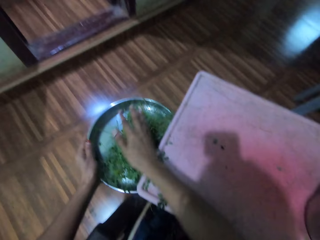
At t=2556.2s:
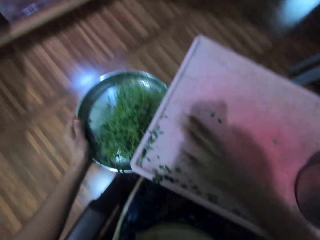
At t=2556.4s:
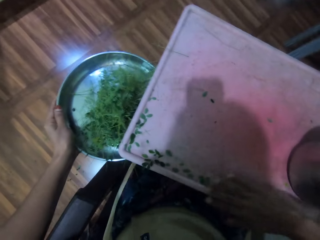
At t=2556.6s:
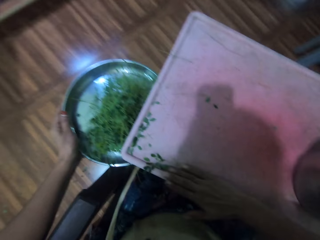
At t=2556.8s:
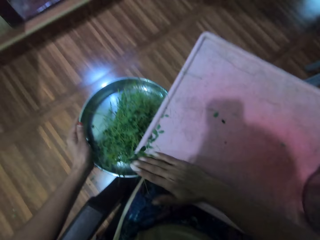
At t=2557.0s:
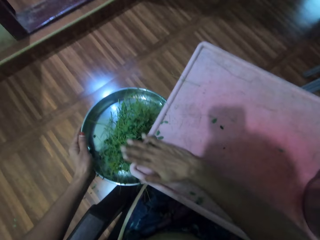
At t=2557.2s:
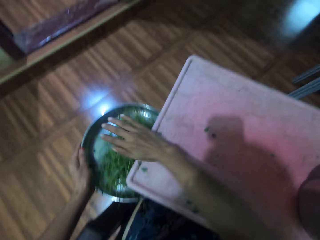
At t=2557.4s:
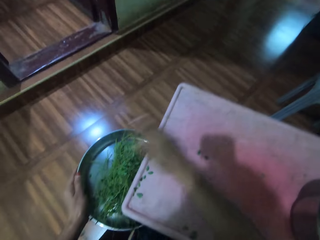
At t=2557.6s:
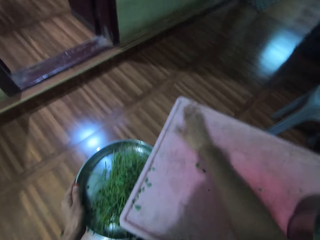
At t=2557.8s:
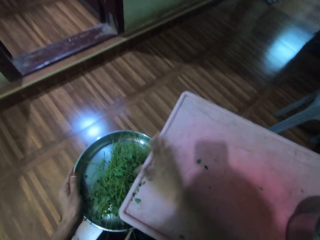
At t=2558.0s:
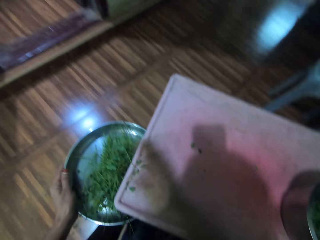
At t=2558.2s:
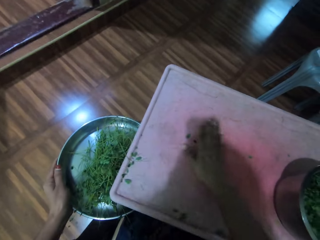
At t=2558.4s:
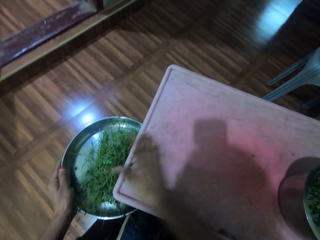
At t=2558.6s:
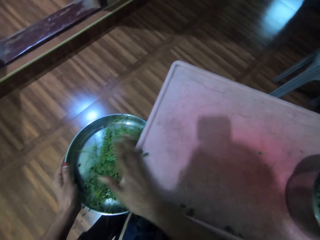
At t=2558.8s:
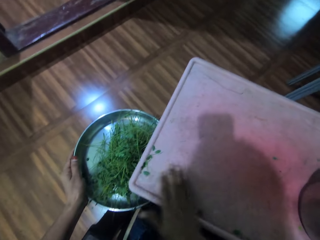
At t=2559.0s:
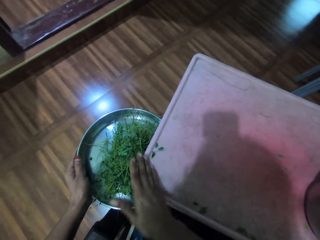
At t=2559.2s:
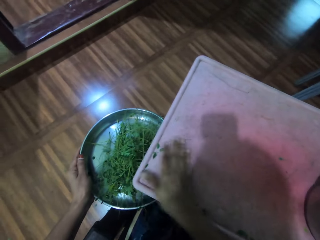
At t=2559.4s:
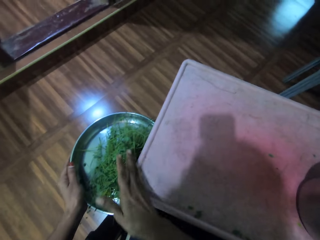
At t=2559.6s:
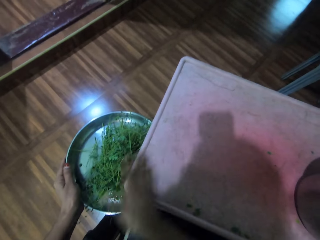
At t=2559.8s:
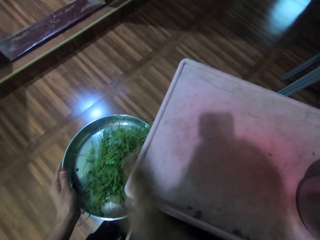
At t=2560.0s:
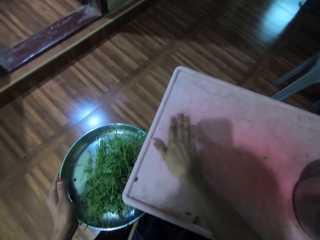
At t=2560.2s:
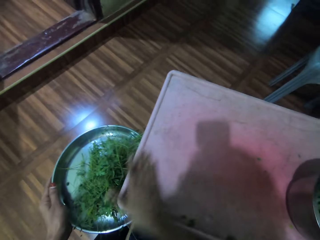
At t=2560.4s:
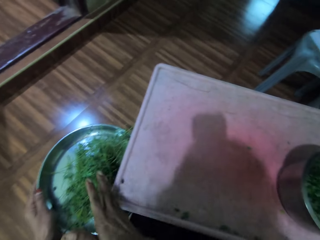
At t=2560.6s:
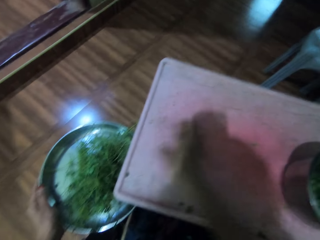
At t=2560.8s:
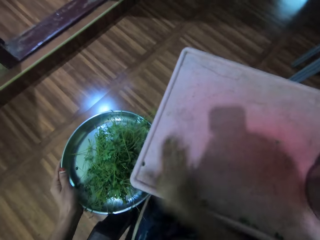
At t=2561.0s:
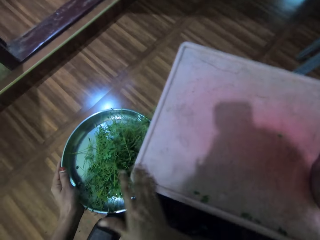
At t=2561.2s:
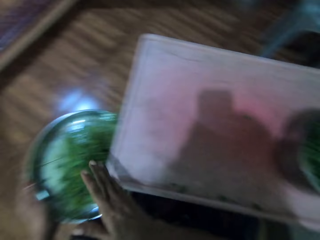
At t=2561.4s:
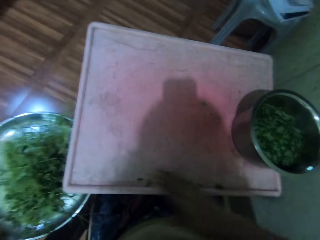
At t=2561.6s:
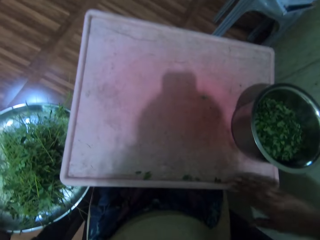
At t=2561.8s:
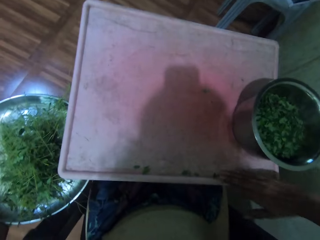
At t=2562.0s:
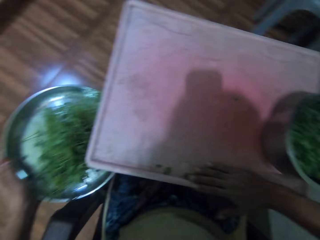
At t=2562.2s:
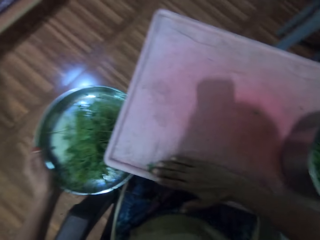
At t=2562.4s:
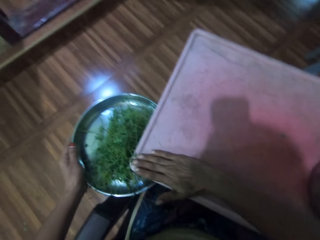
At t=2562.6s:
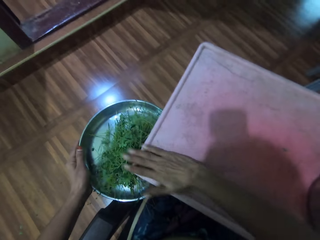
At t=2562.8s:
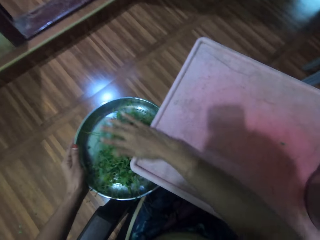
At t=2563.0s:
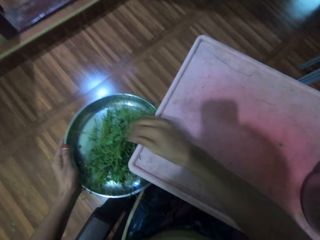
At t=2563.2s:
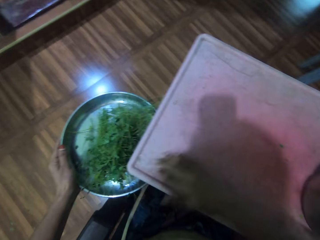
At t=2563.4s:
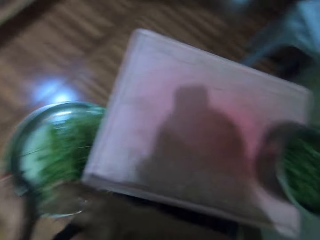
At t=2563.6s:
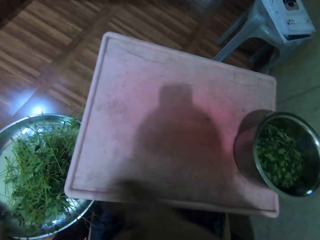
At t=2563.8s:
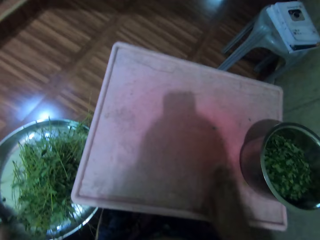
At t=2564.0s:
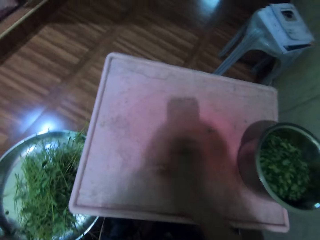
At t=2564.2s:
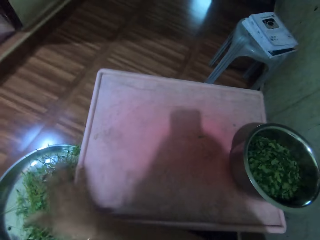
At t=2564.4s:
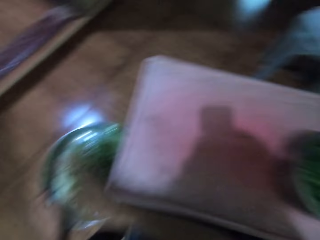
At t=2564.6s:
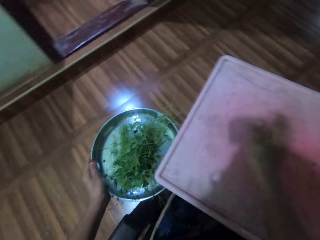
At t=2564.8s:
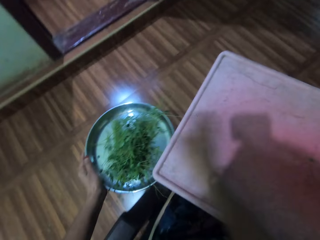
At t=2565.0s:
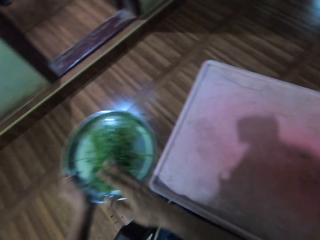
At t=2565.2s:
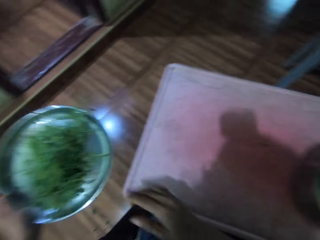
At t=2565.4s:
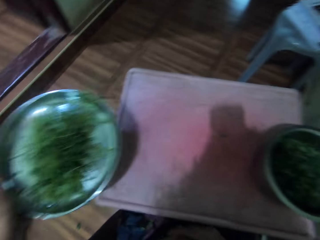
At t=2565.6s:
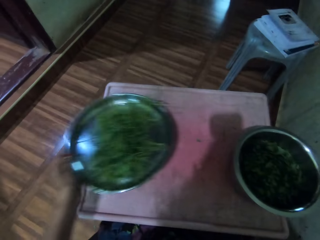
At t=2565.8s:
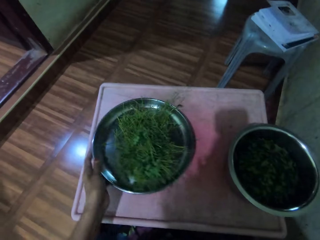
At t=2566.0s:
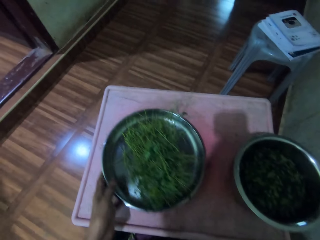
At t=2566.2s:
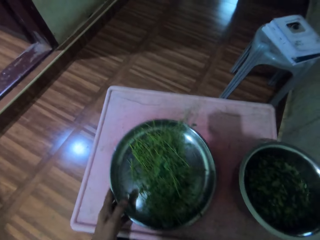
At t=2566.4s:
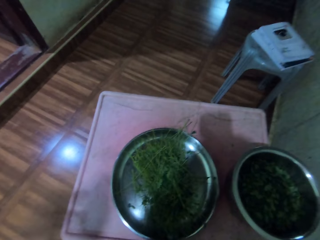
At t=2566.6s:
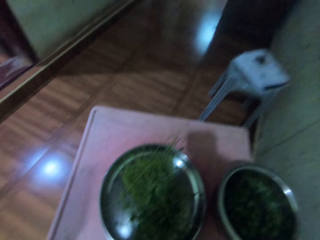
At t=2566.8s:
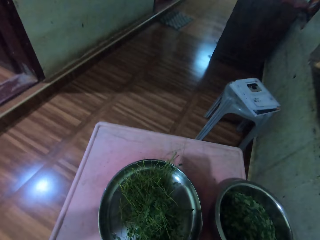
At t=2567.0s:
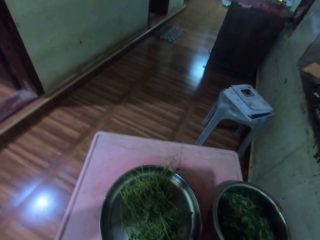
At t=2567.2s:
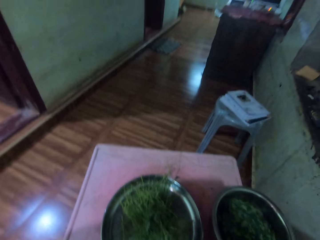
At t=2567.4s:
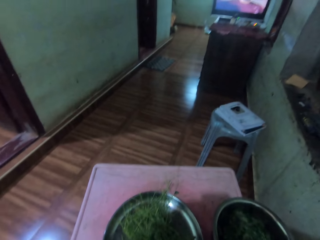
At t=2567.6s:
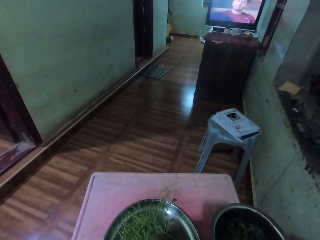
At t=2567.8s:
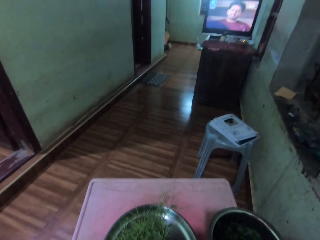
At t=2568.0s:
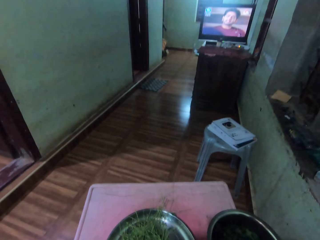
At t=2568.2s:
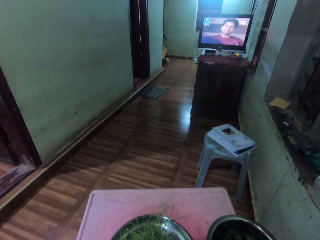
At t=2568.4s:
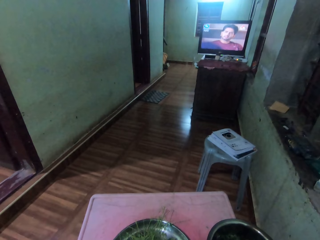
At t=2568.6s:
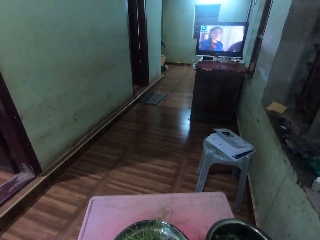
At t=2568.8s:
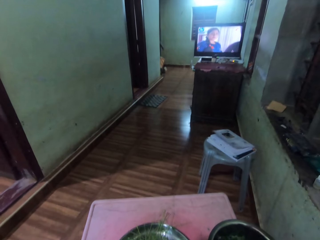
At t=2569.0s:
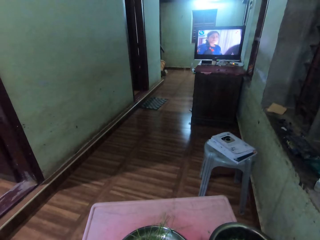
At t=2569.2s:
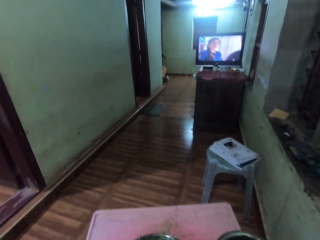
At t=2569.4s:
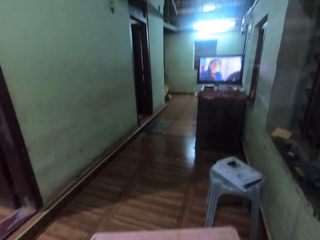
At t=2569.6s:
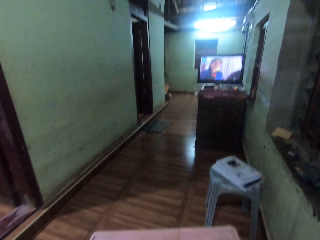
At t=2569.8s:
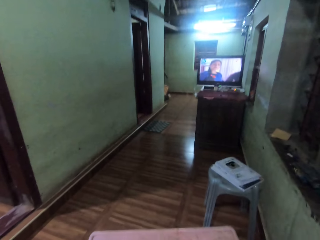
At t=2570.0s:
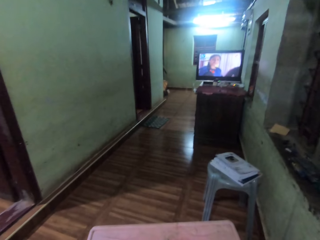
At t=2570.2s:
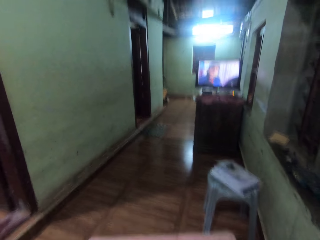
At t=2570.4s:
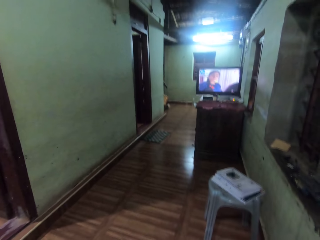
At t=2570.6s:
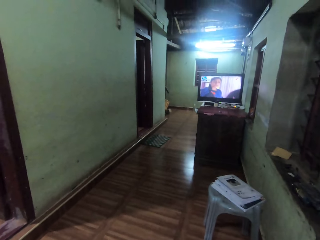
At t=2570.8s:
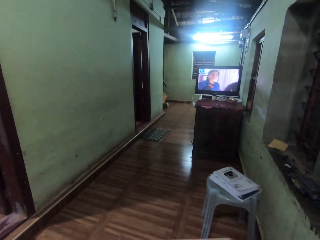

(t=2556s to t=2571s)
The camera wearer puts the coriander plant in the bowl. They lower the silver tray under the table. They gather vegetable stems from the table and drop the vegetable stems on the silver tray. They gather vegetable stems from the table. They drop the vegetable stems on the silver tray. They do it again. They hold the bowl. They drop vegetable stems on the silver tray. They gather vegetable stems from the table. They do it again. They drop the vegetable stems on the silver tray. They wipe the table using a hand. They put the silver tray on the table. They put the bowl on the table. They raise a hand.
